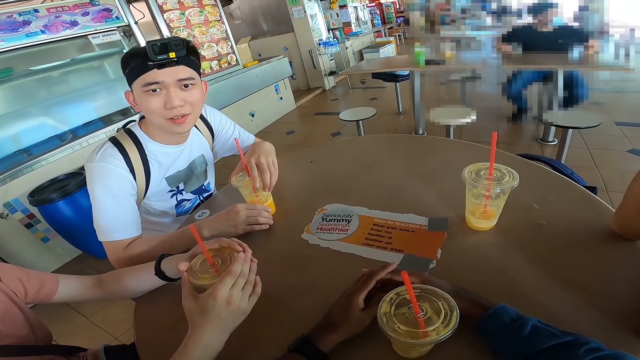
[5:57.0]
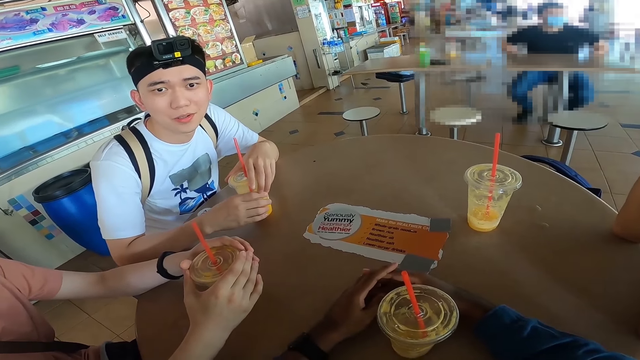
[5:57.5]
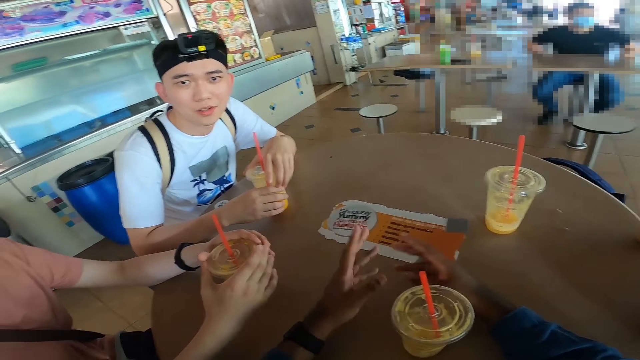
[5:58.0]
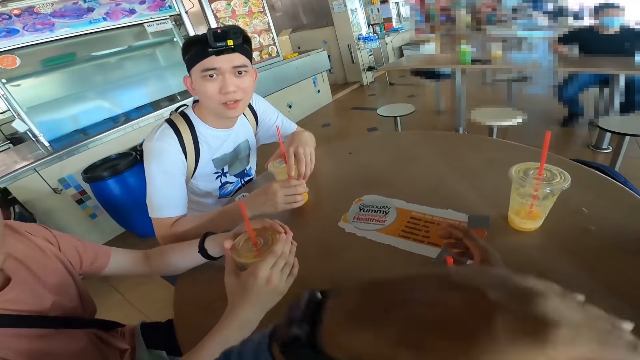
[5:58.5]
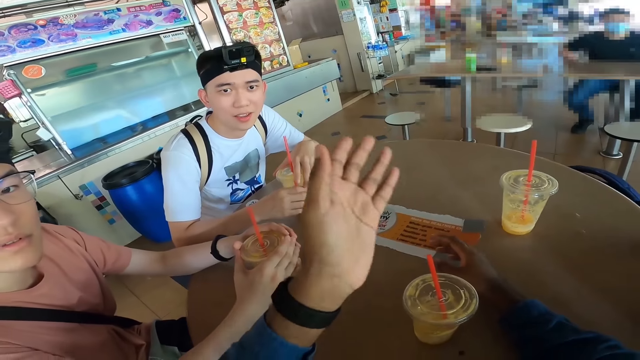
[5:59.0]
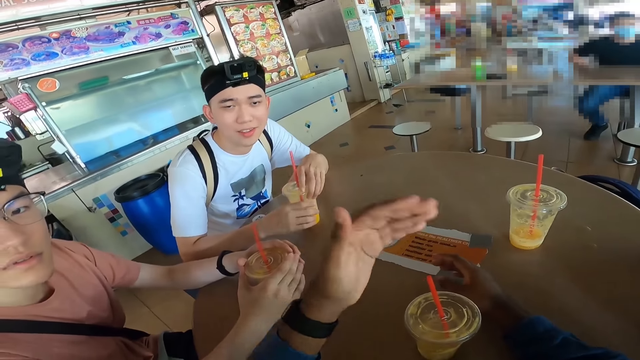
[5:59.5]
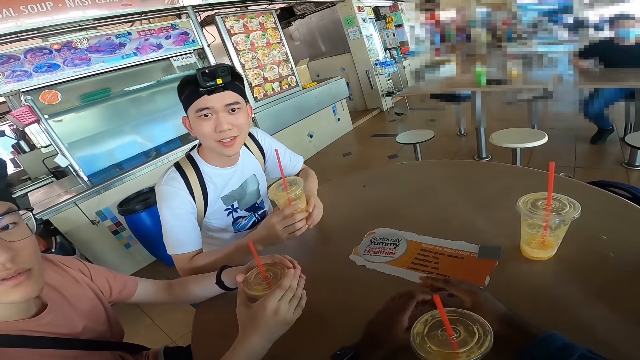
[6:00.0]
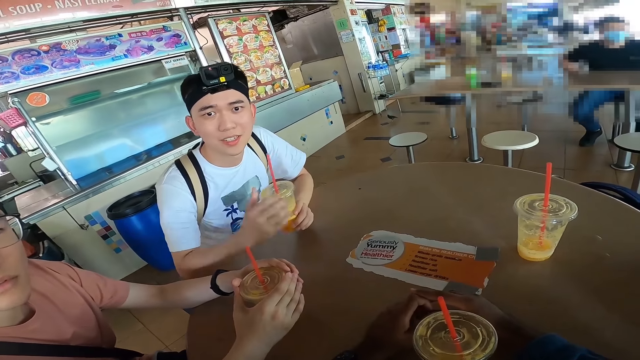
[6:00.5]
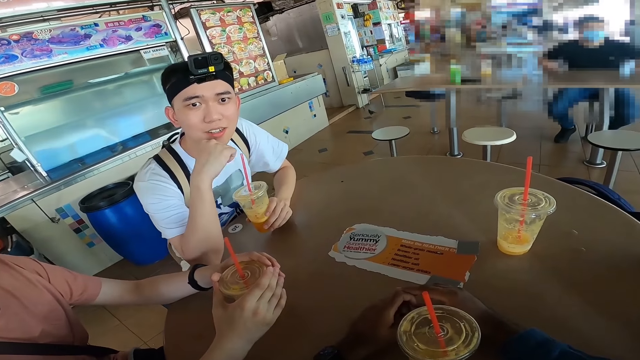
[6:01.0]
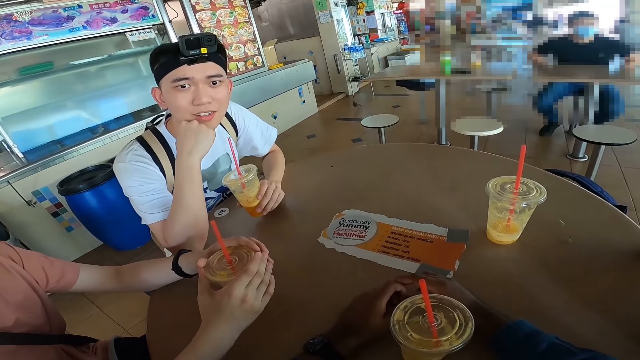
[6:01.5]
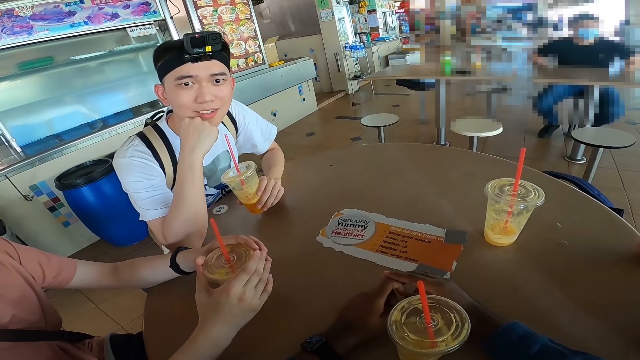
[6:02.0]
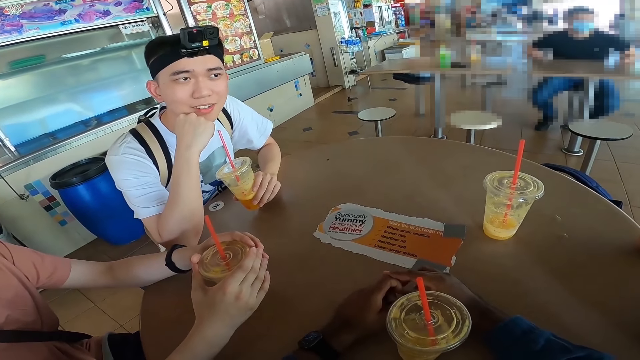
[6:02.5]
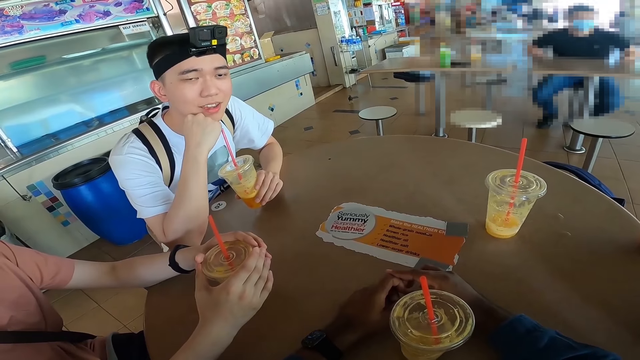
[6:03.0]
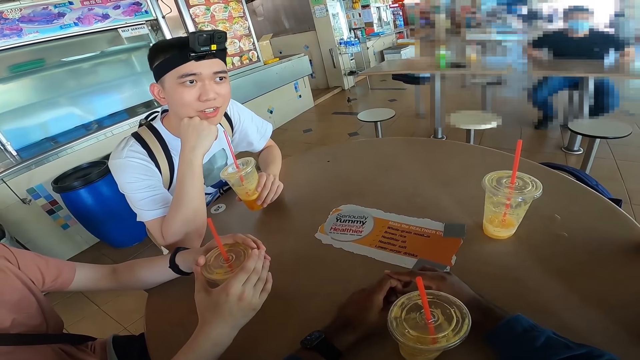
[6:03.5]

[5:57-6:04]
The camera wearer waves the hand.
